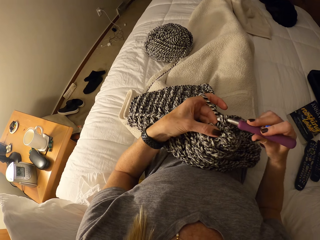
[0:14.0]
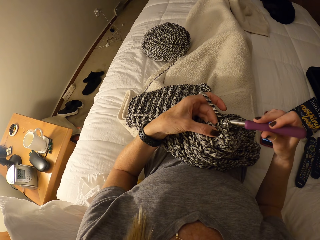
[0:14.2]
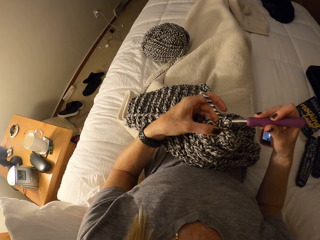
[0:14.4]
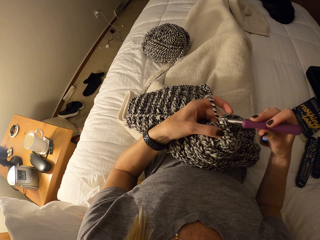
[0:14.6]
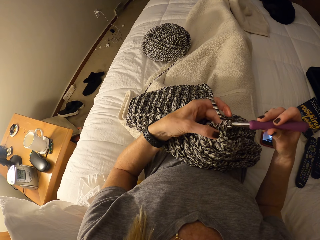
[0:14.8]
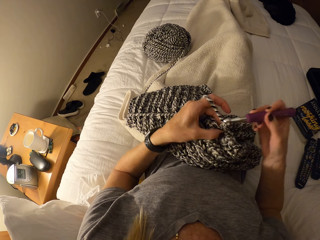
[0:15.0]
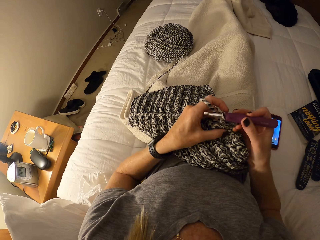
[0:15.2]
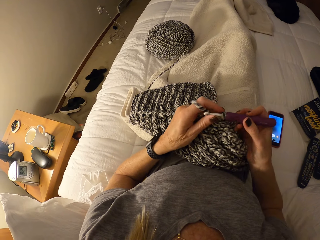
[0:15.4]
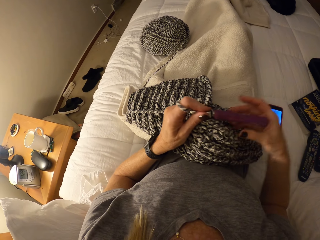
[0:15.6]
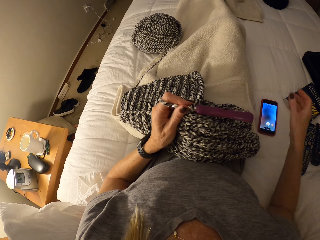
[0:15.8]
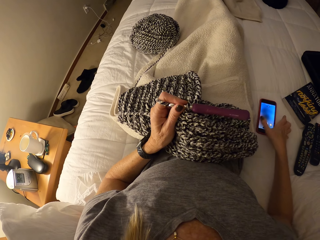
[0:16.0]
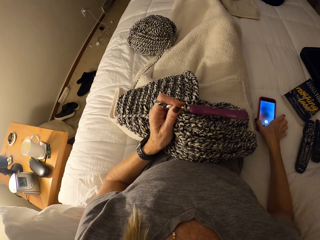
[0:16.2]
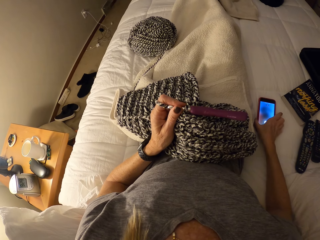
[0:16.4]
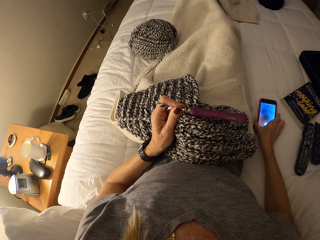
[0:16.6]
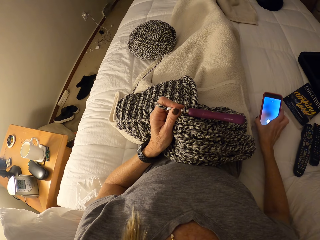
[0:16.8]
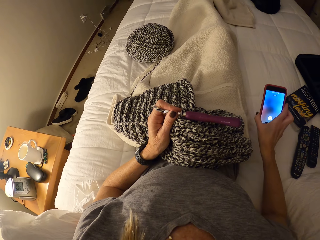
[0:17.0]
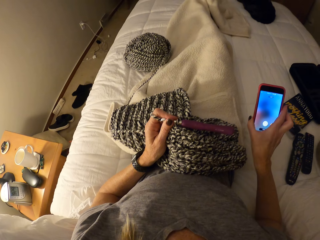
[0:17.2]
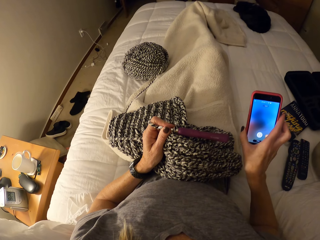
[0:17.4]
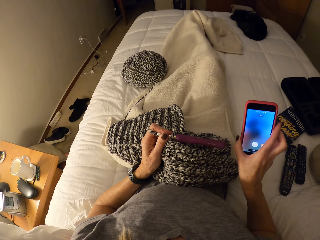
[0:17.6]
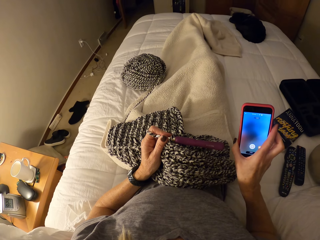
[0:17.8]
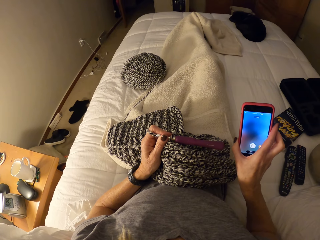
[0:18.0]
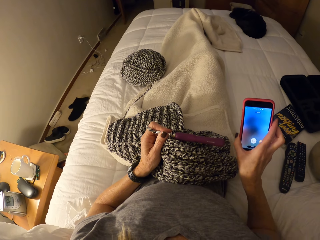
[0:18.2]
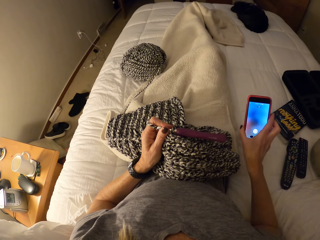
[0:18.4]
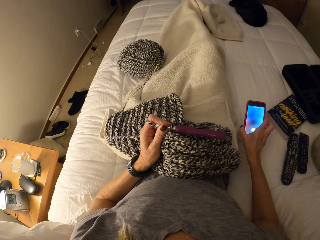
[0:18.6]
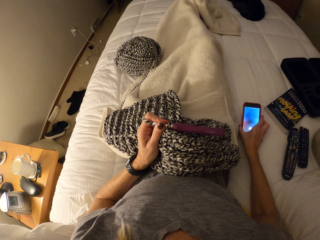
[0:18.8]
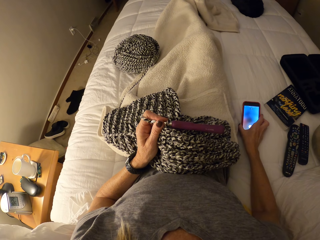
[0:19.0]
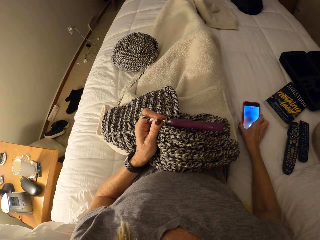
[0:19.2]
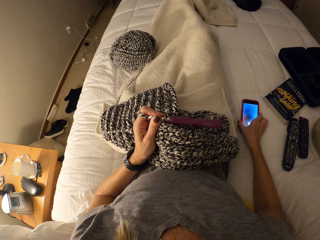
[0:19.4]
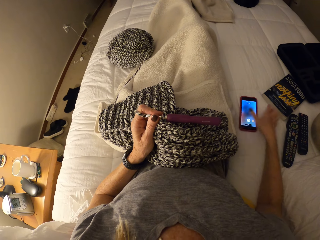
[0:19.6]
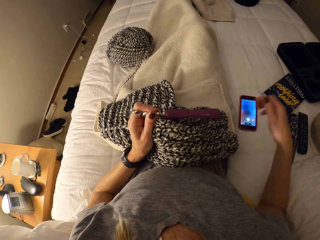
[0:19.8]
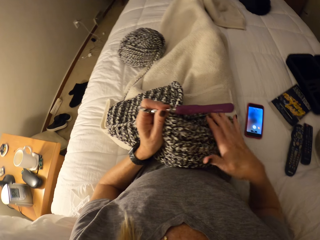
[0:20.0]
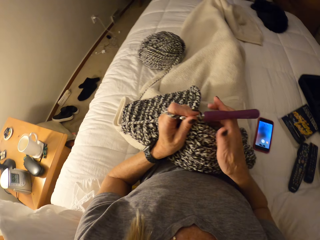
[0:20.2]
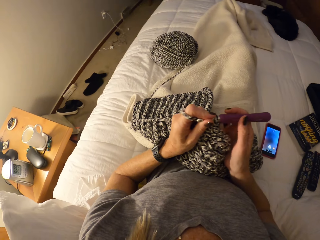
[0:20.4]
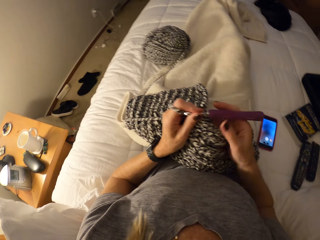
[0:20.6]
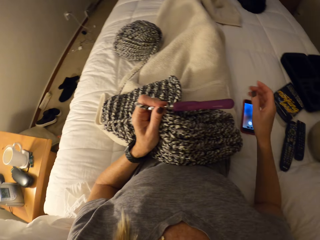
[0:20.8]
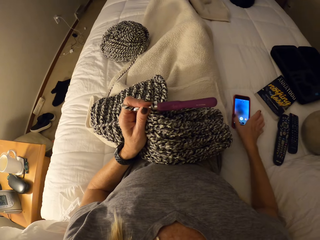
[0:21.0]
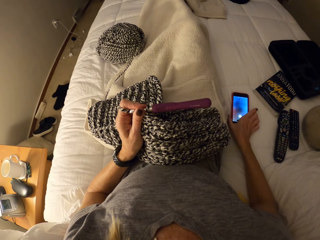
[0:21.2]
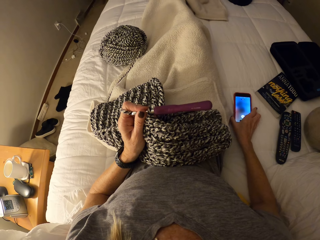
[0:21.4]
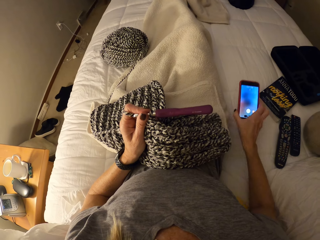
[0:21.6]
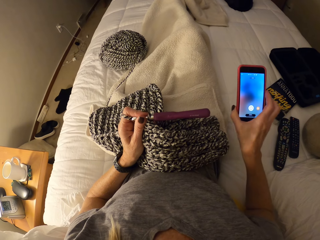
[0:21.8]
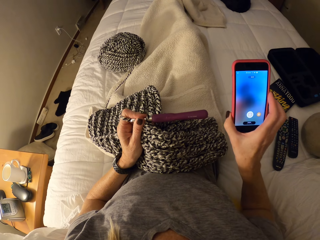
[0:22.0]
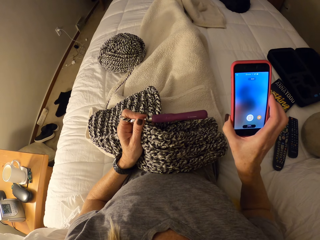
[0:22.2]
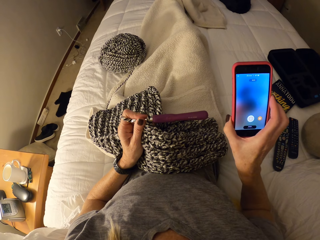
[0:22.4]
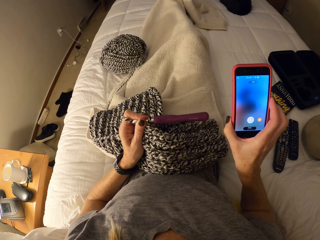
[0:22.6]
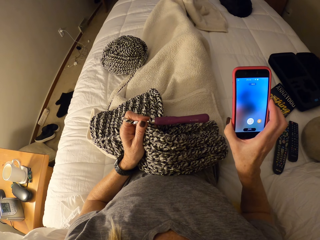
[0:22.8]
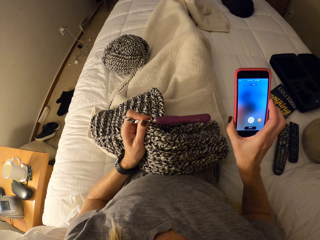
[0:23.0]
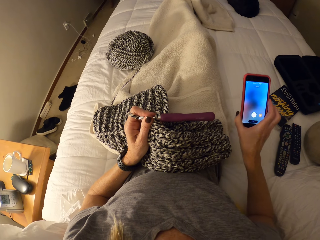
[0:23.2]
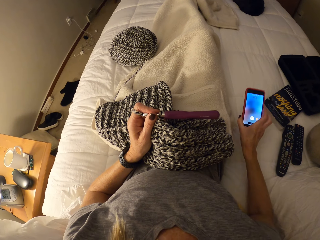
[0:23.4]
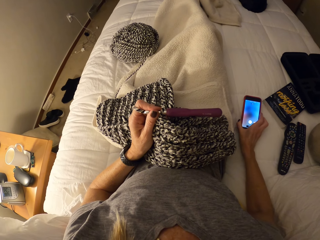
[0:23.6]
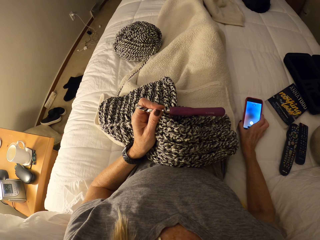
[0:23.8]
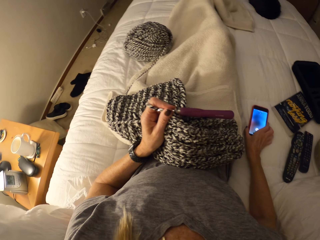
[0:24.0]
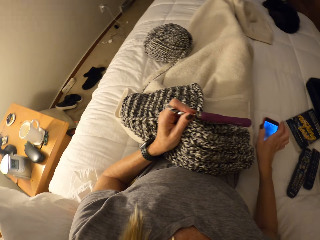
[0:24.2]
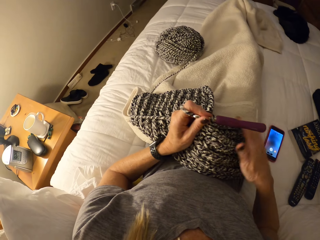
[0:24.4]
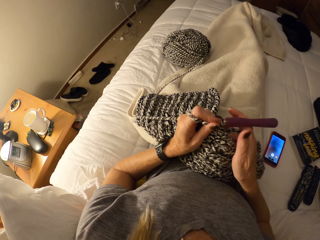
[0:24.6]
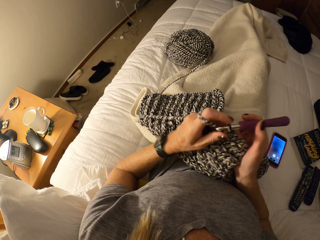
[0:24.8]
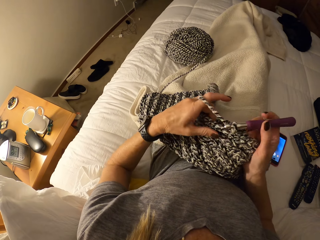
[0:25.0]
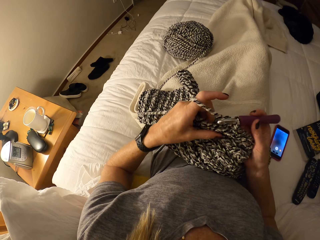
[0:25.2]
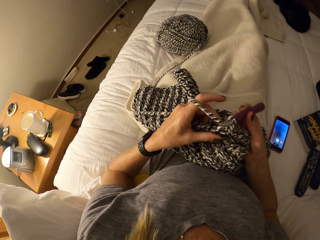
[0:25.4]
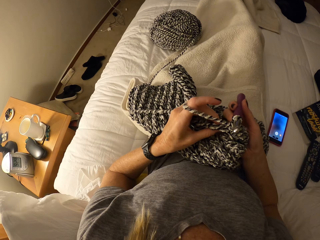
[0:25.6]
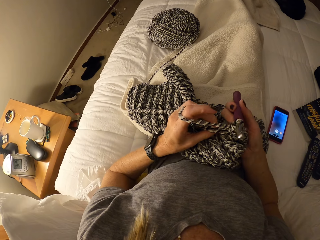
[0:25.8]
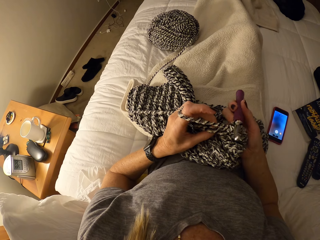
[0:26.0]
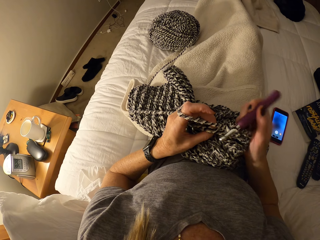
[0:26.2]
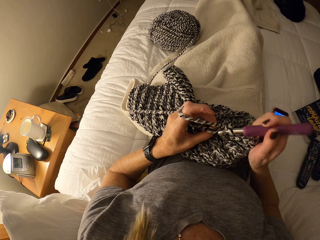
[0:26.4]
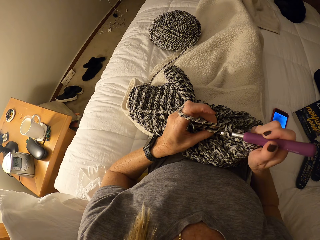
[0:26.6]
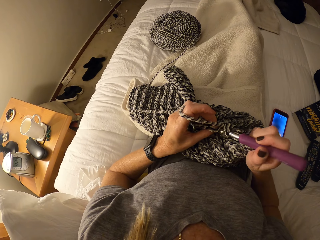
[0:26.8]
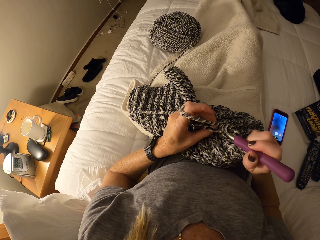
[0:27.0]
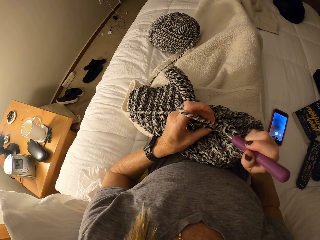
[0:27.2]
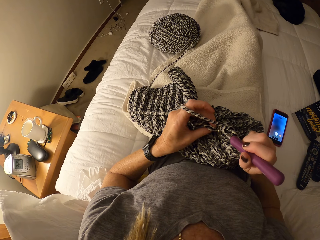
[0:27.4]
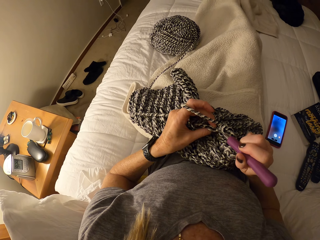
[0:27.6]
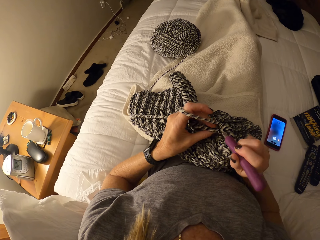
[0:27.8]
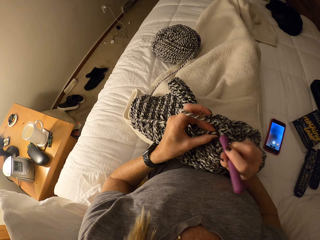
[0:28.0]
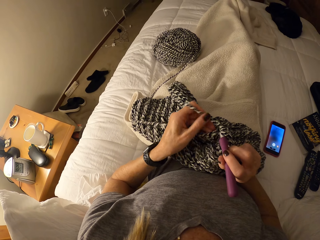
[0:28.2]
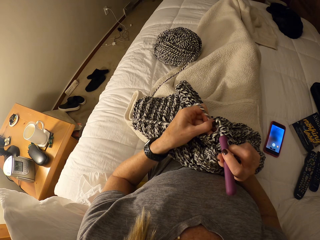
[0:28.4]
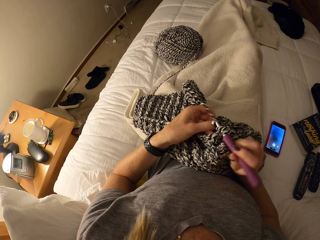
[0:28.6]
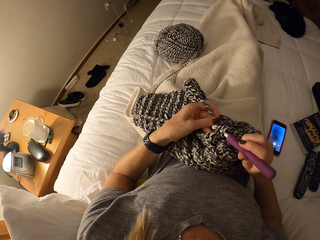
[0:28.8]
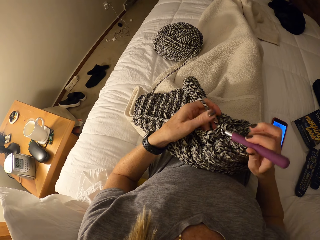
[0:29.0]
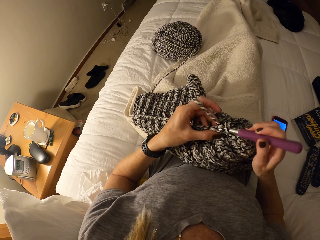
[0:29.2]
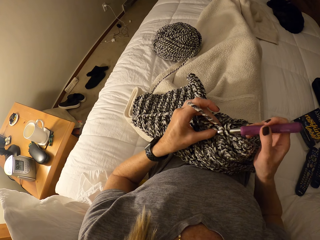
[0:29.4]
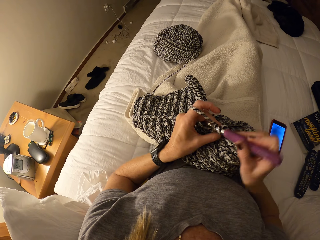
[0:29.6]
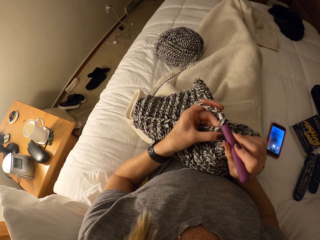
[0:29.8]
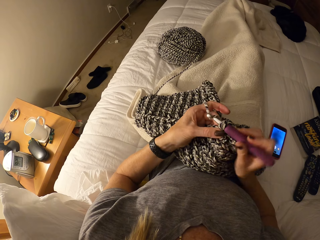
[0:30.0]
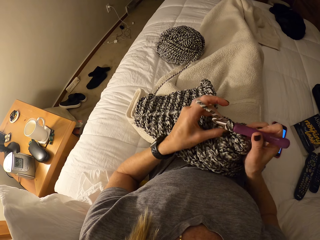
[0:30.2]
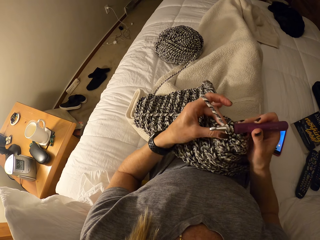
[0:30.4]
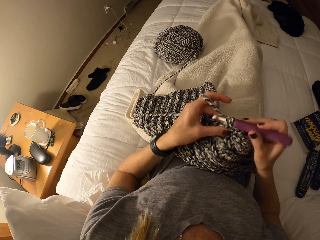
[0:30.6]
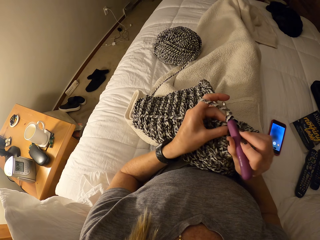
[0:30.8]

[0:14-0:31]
The camera wearer picks up her phone from the bed. She checks the phone. She drops her phone on the bed. She crochets with a yarn. She picks up her phone from the bed. She drops her phone on the bed. She crochets with the yarn.

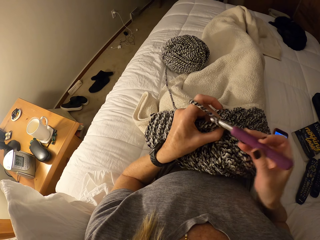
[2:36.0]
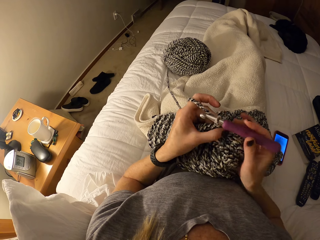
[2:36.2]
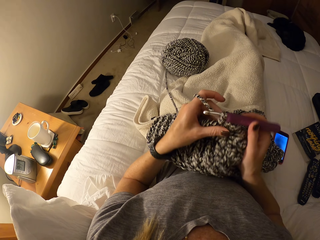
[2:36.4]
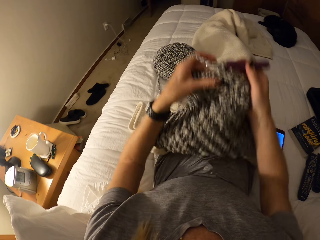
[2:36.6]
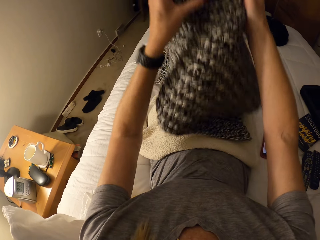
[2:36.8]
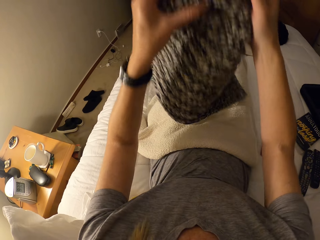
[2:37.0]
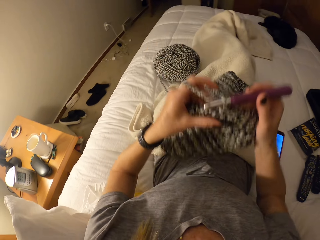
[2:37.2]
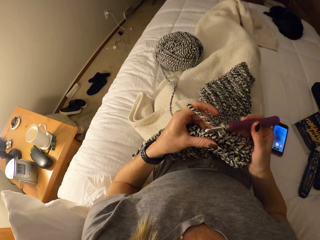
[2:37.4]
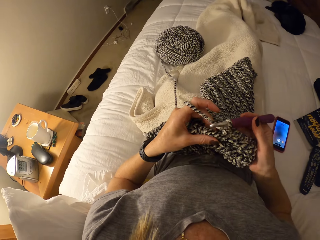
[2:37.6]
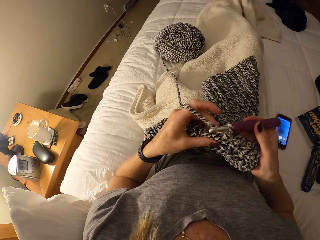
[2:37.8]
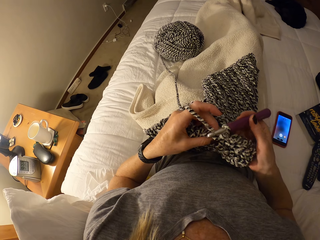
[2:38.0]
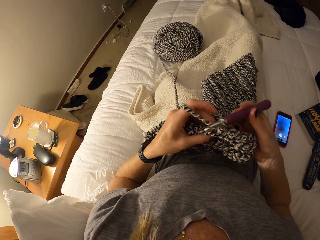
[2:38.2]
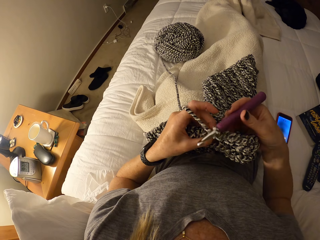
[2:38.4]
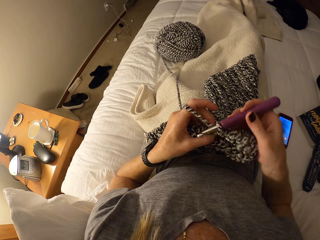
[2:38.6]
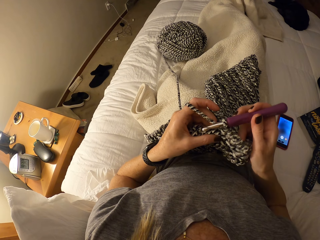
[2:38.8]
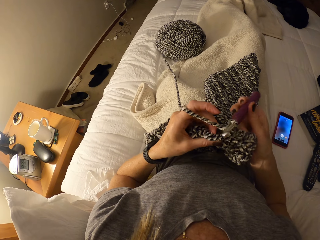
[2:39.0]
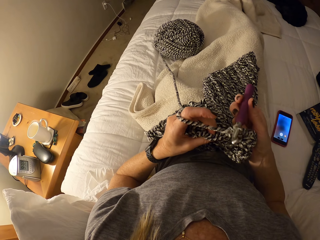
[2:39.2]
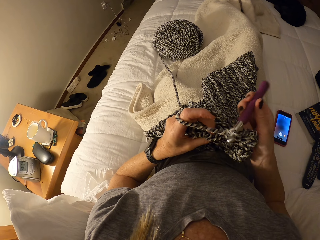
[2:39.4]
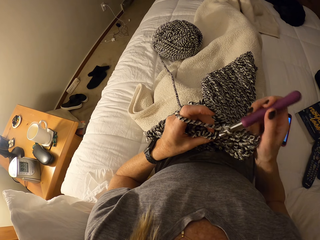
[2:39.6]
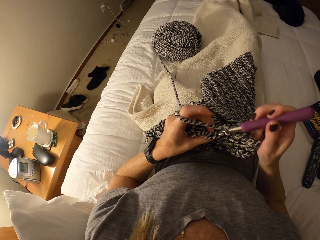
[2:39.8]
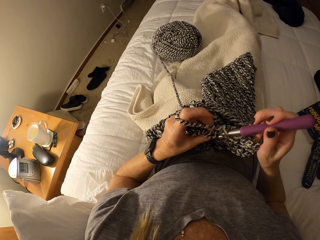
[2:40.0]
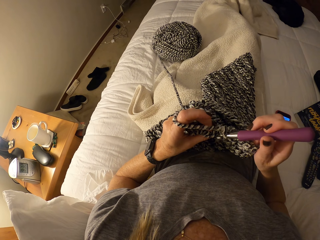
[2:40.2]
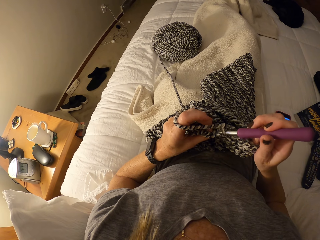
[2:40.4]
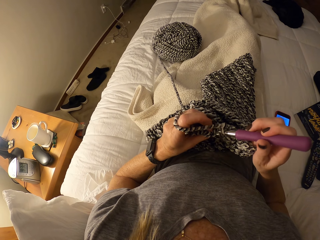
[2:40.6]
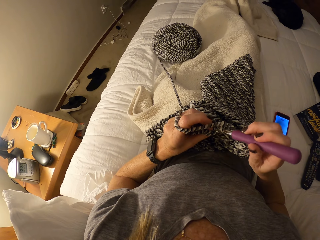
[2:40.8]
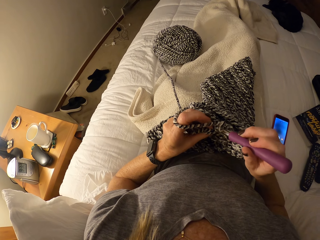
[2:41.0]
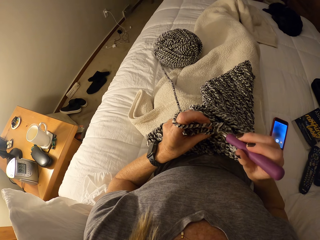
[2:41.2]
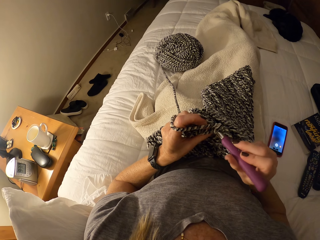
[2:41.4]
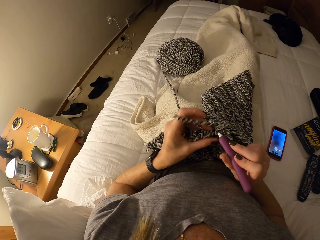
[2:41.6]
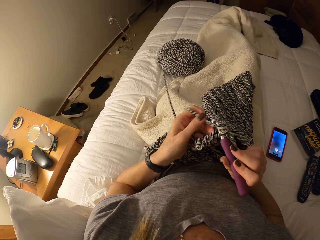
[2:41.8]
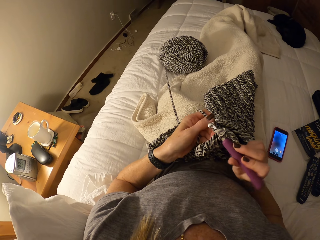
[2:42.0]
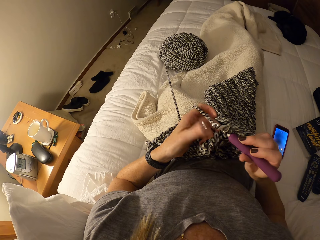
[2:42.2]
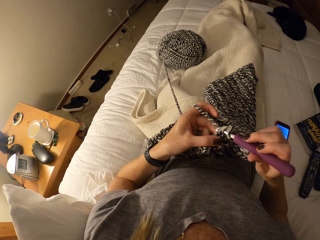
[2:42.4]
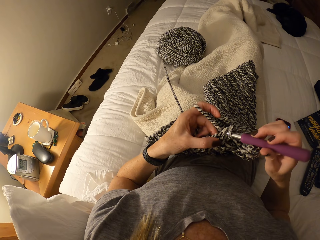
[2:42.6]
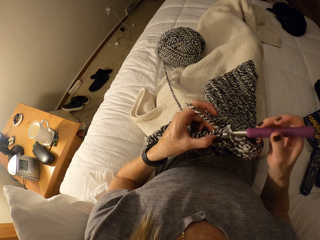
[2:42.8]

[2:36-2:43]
The camera wearer straightens the fabric.
